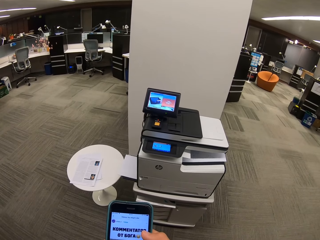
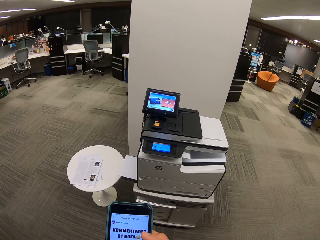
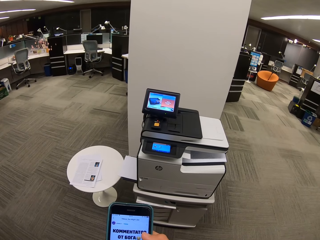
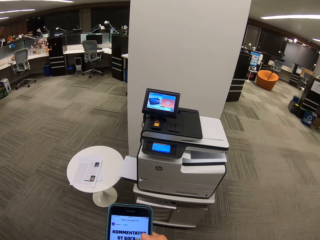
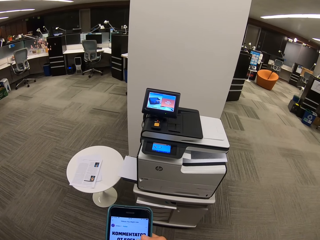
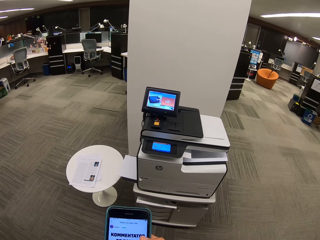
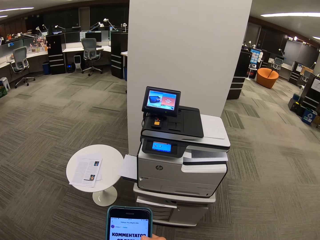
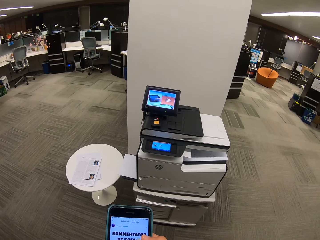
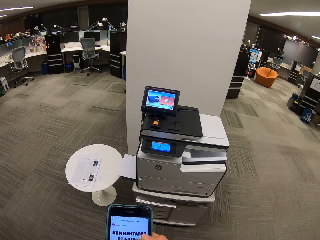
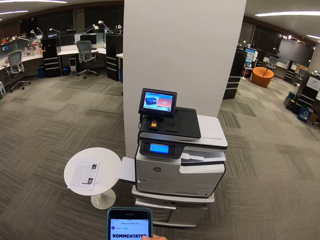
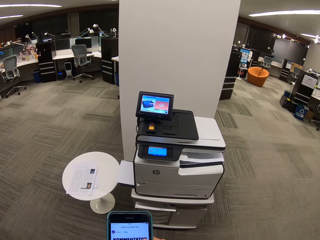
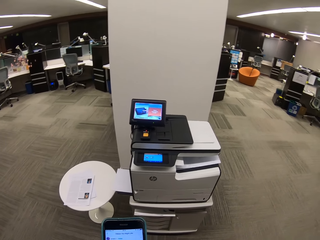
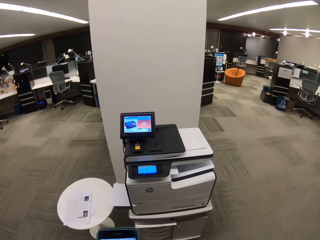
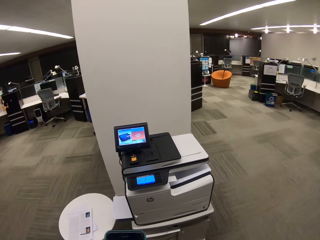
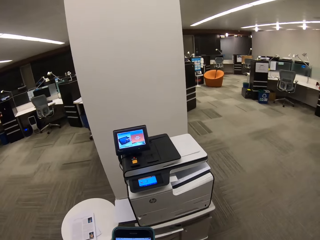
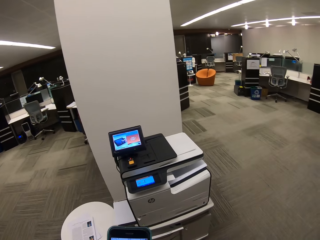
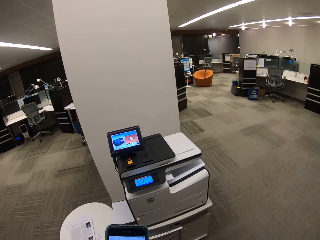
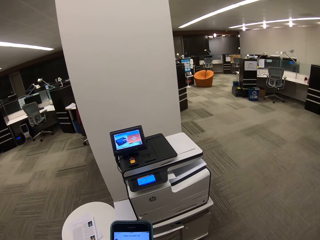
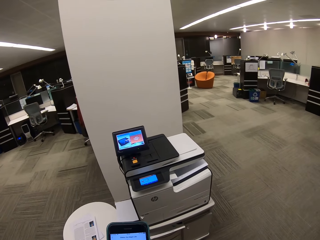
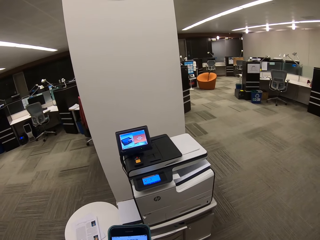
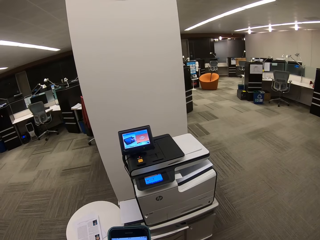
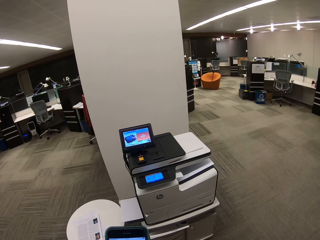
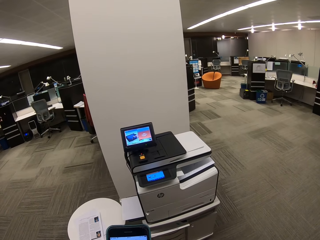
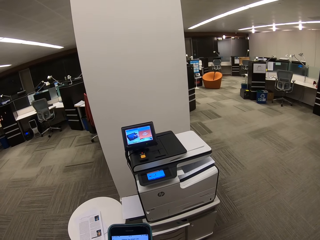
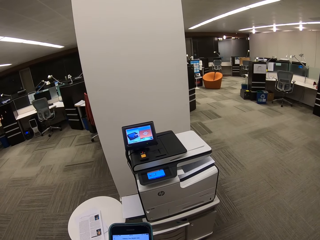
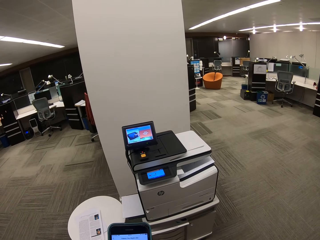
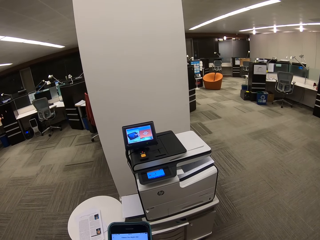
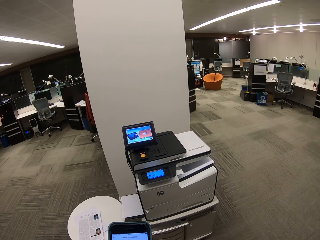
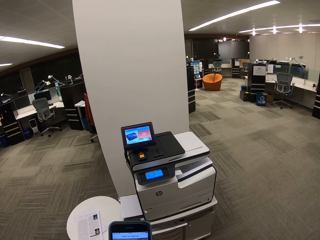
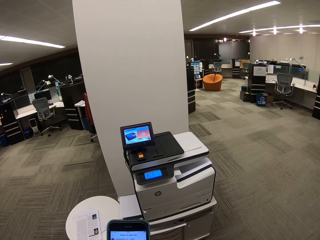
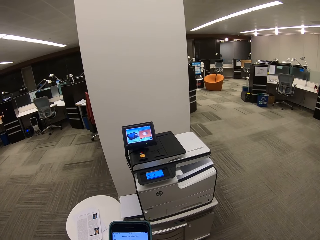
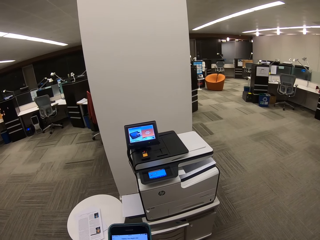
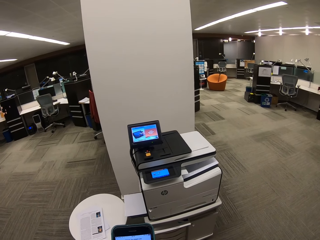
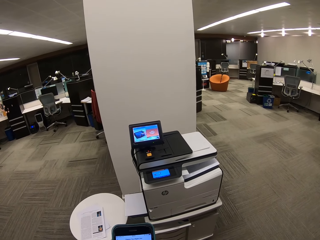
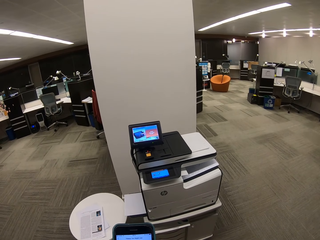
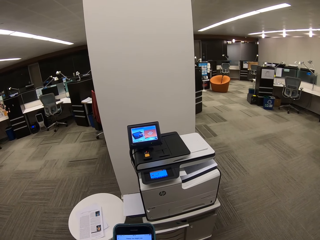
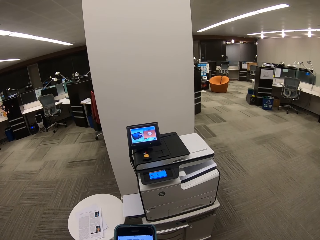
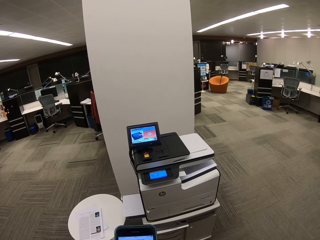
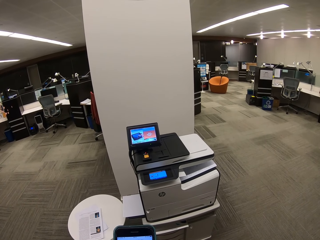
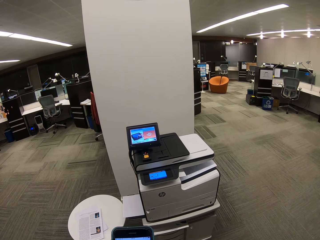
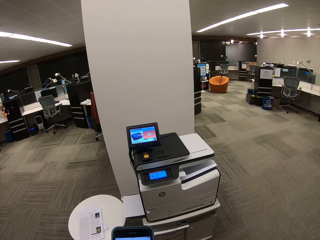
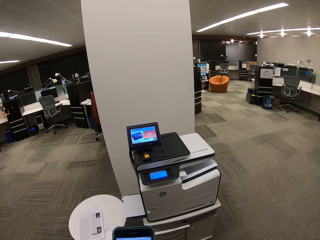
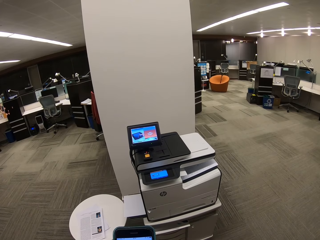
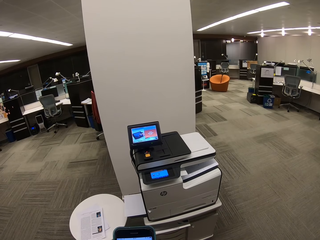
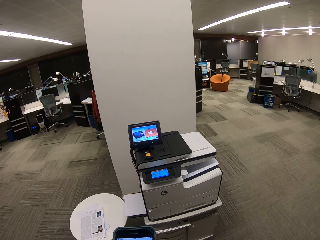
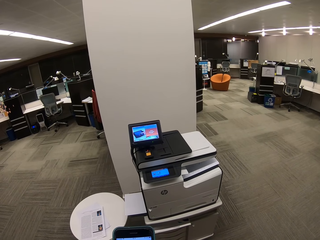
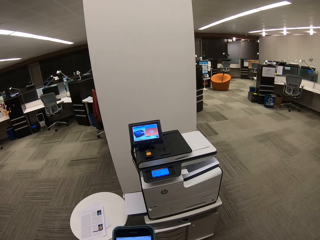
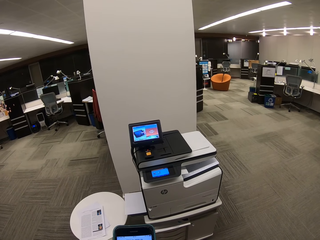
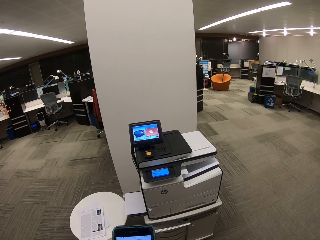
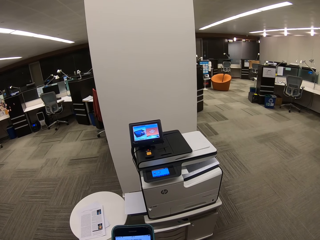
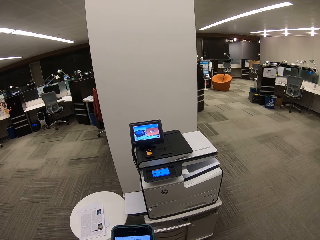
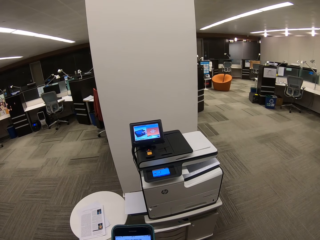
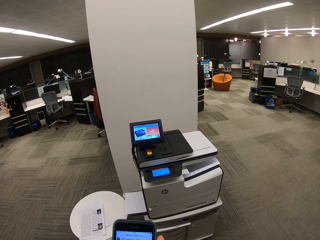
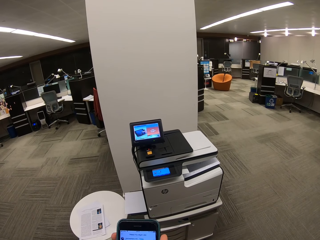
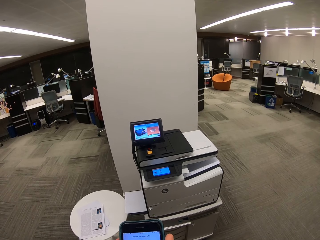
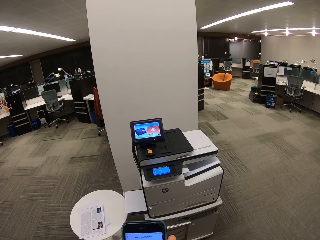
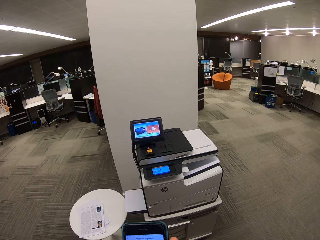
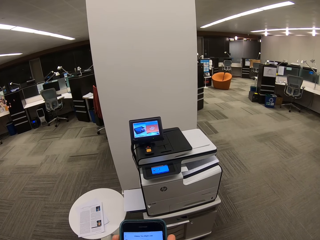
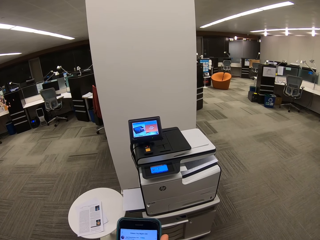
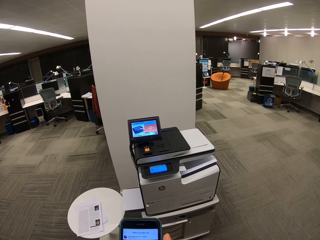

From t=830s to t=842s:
The camera wearer dials the phone. They dial the phone repeatedly.

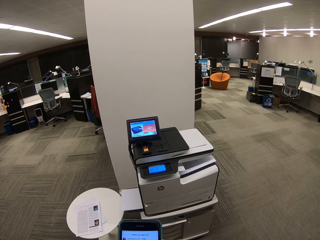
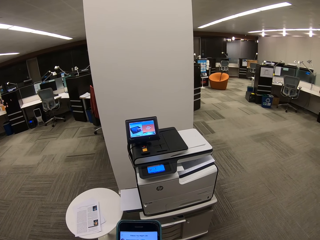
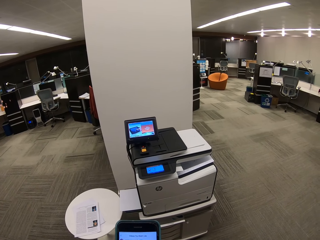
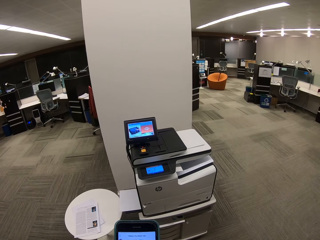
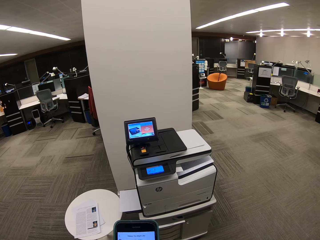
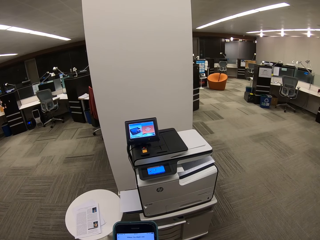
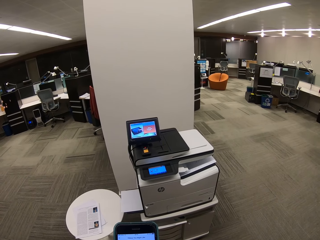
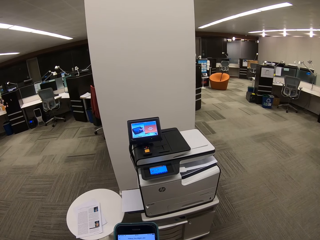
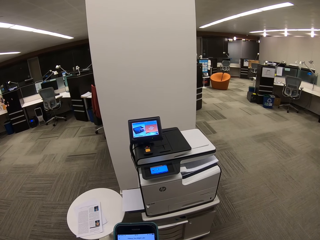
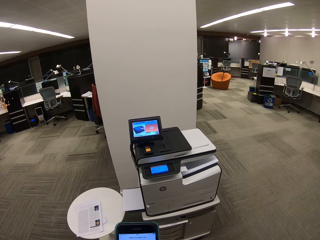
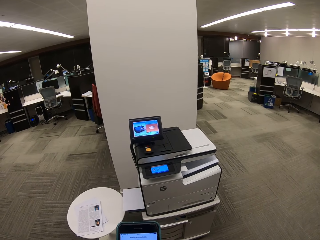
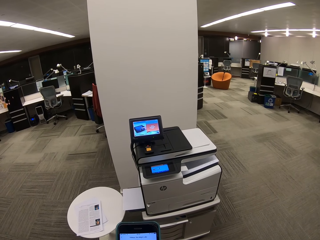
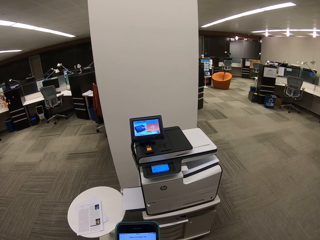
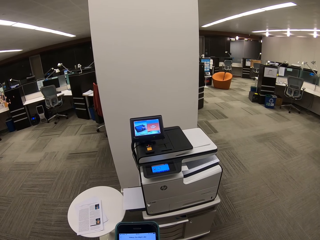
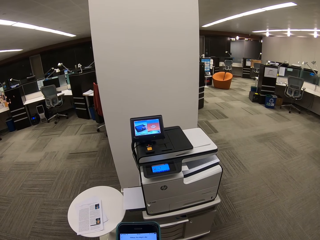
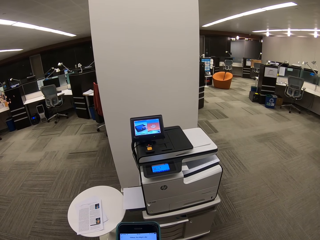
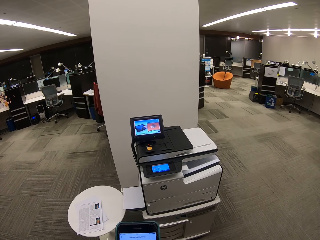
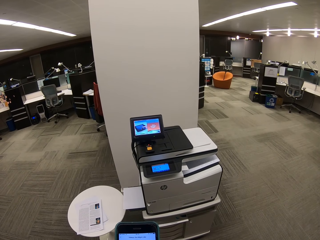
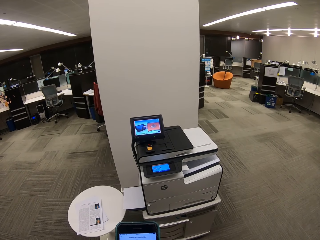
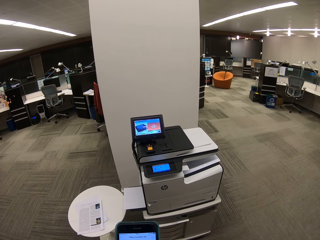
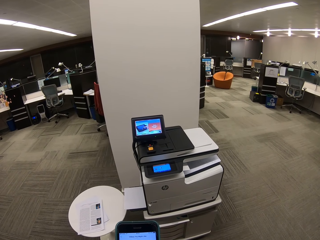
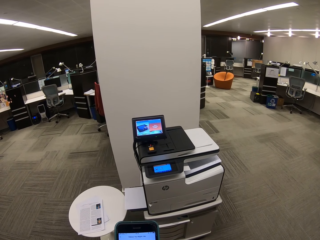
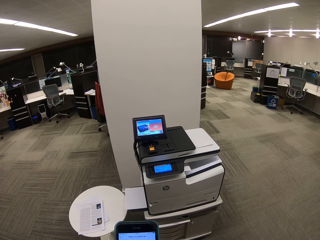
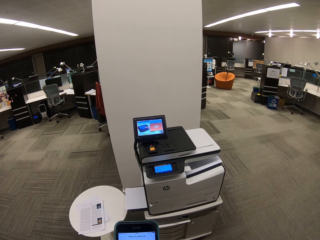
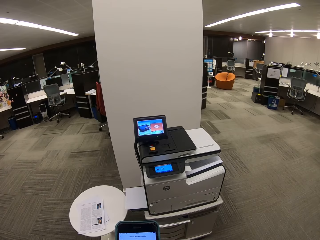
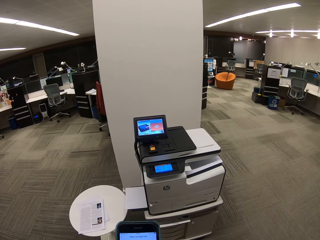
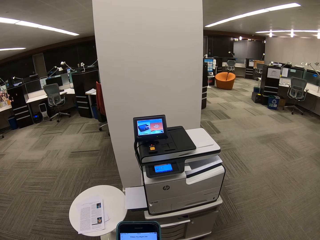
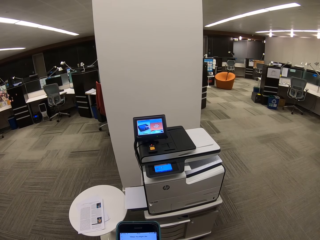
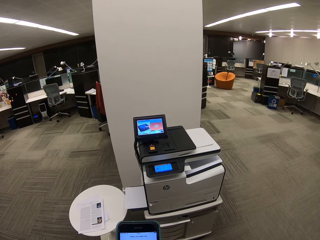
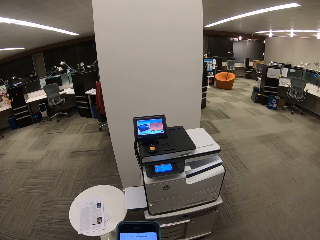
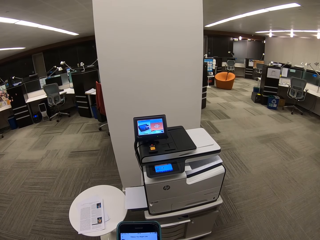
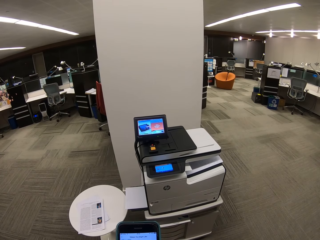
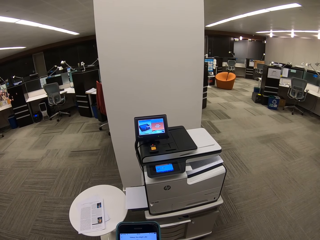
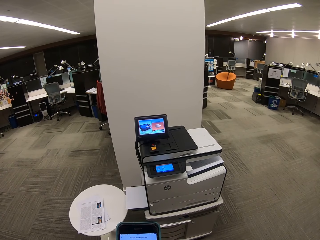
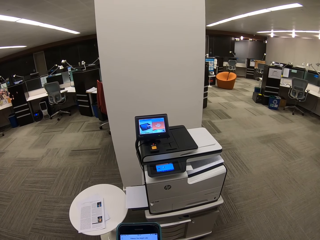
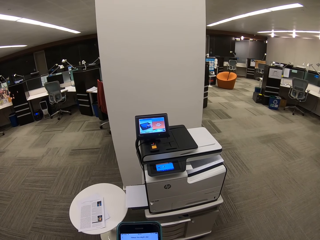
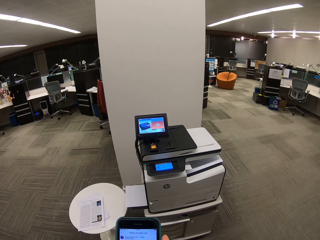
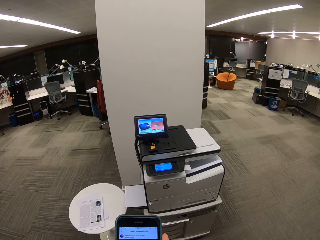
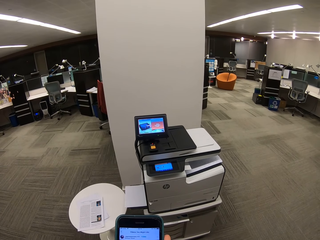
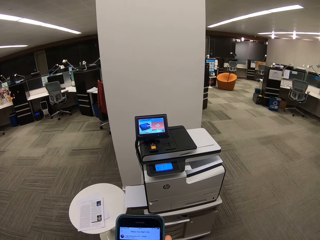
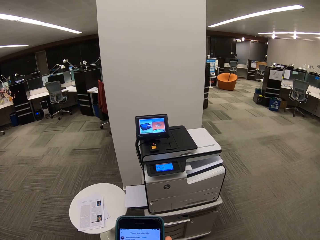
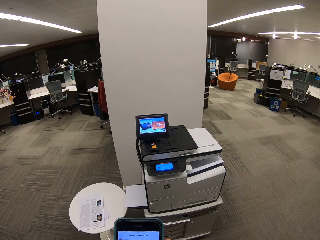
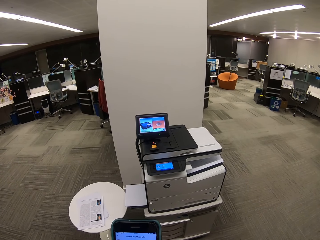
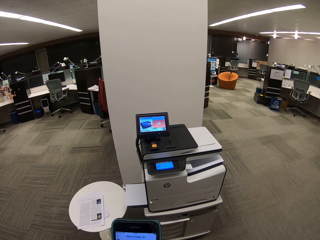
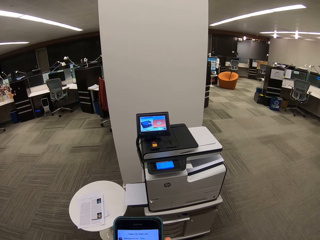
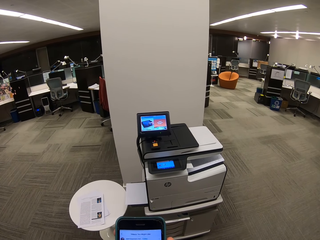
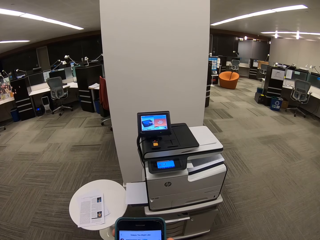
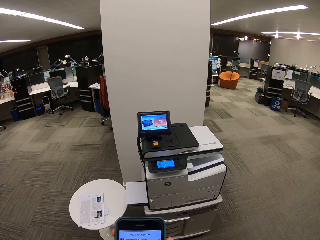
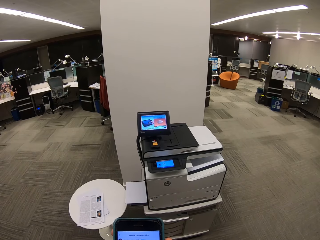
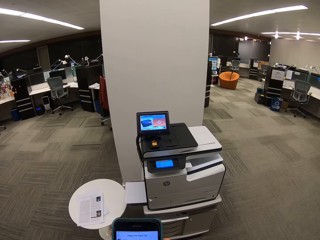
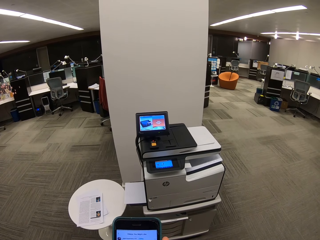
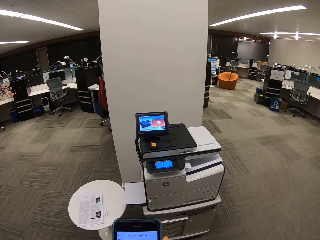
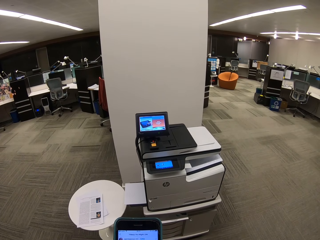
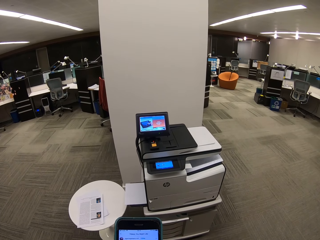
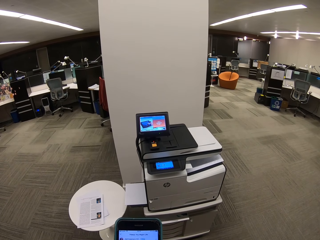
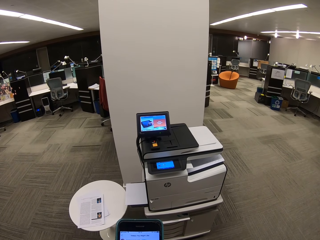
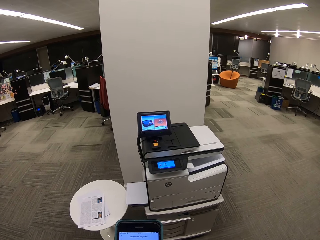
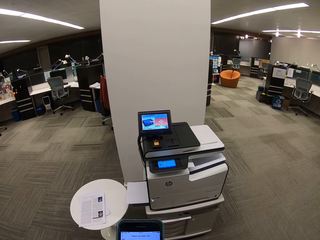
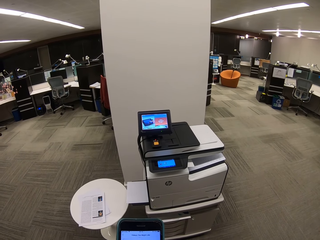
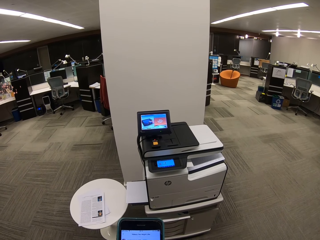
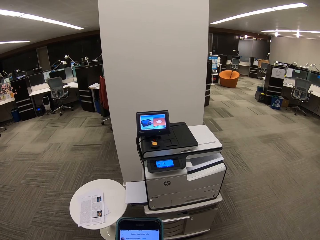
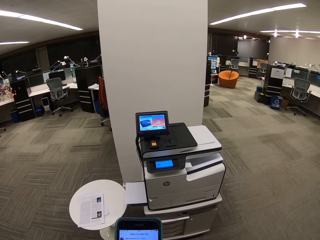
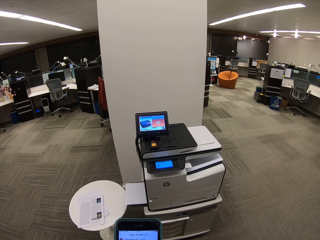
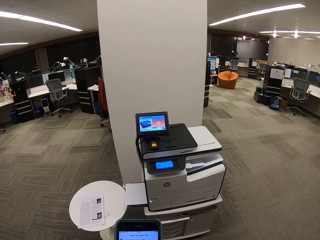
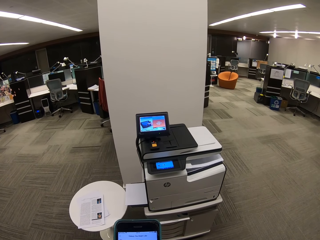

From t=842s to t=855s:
The camera wearer dials the phone. They dial the phone repeatedly.
